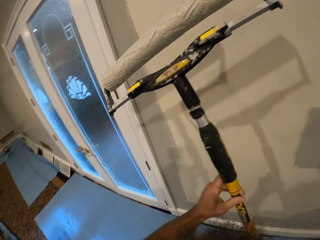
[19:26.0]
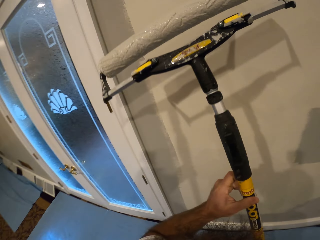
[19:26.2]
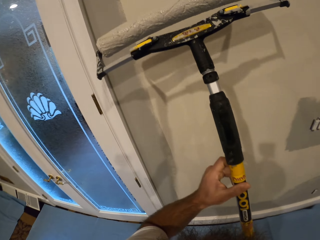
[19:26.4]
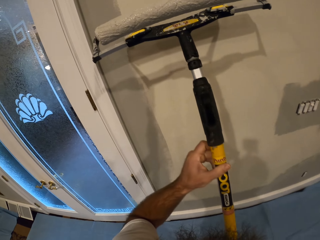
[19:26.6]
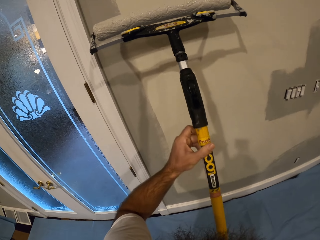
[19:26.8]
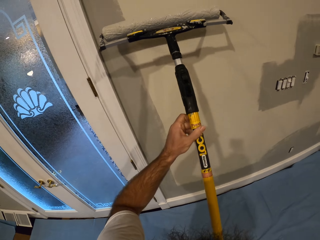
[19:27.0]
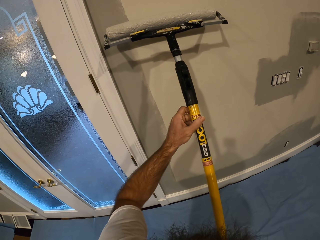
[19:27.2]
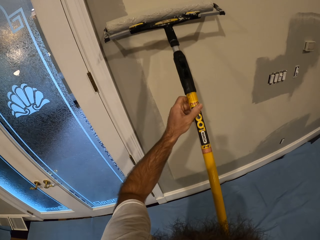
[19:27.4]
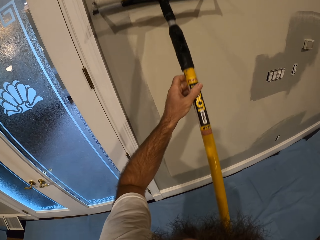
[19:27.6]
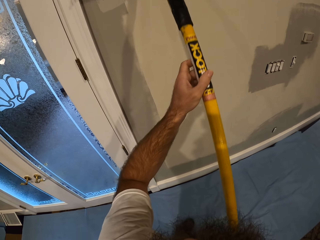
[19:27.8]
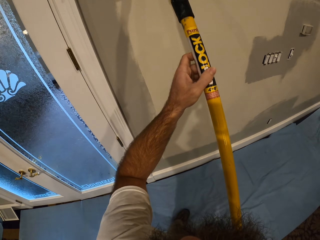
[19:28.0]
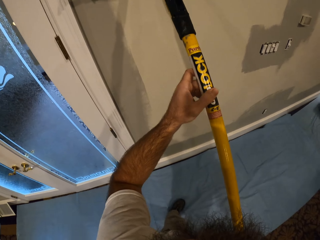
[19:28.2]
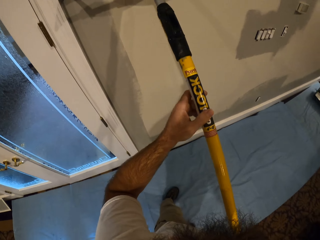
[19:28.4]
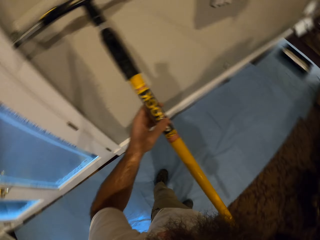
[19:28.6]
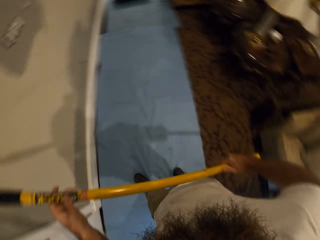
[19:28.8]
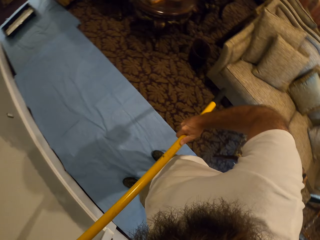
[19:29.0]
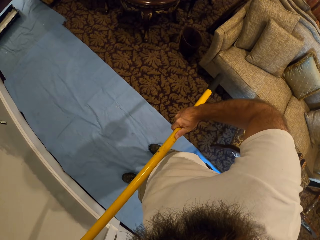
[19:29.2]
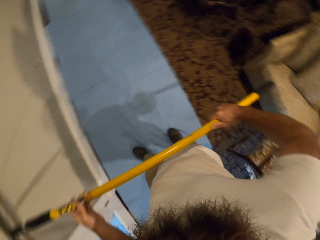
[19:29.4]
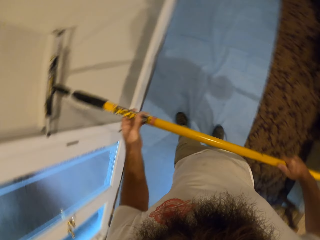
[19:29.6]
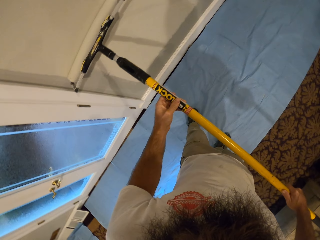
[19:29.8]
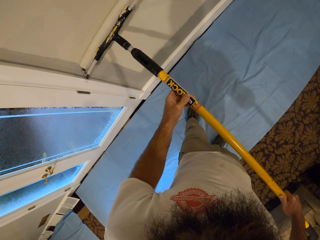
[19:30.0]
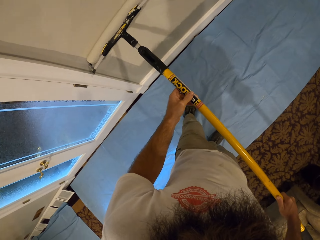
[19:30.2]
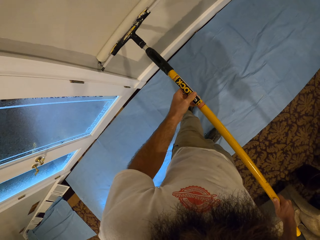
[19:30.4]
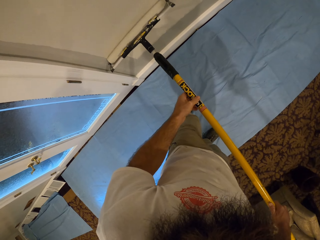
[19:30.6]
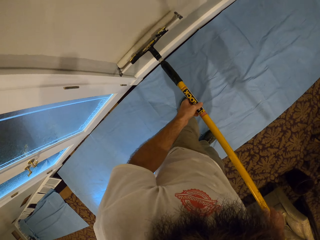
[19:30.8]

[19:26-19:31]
The camera wearer paints a wall with the paint roller in both hands.

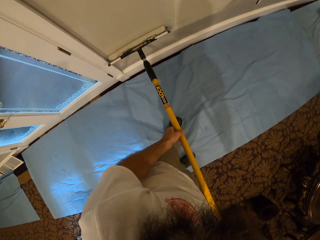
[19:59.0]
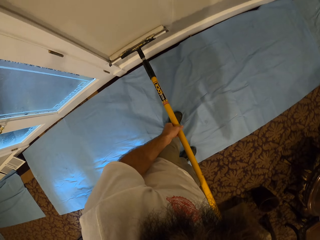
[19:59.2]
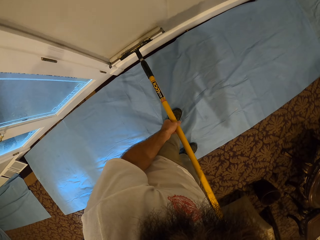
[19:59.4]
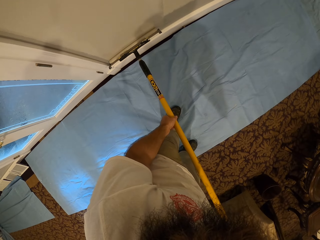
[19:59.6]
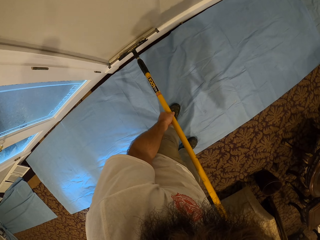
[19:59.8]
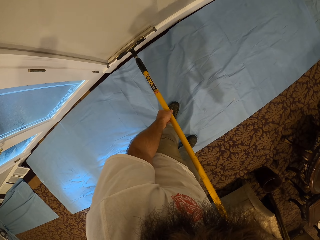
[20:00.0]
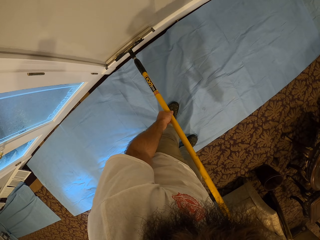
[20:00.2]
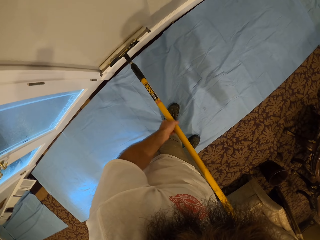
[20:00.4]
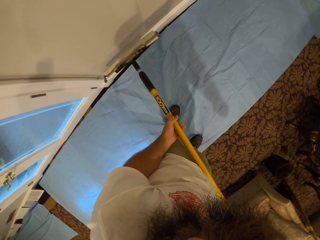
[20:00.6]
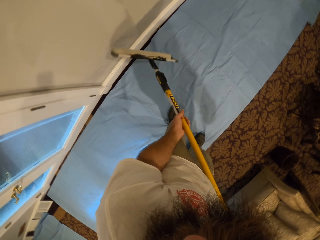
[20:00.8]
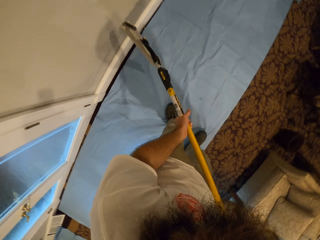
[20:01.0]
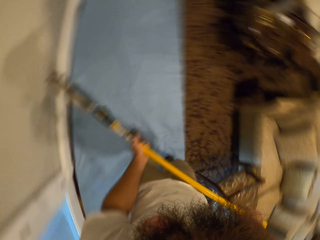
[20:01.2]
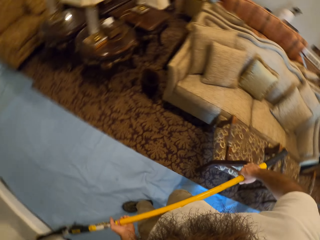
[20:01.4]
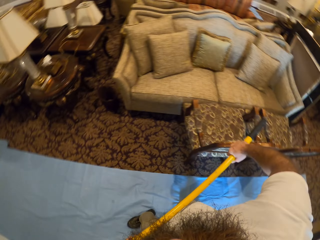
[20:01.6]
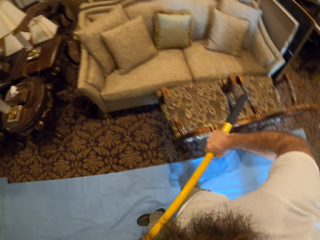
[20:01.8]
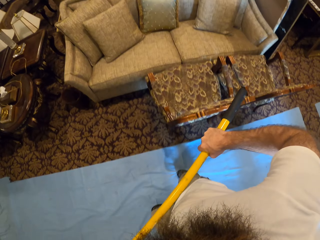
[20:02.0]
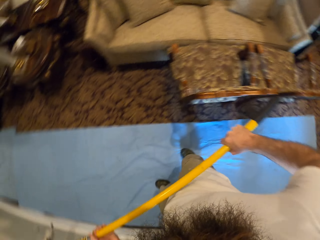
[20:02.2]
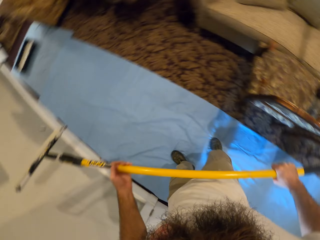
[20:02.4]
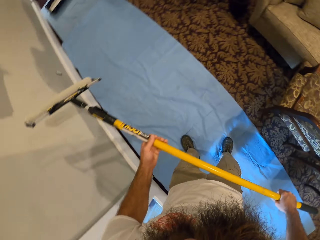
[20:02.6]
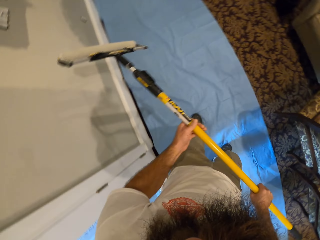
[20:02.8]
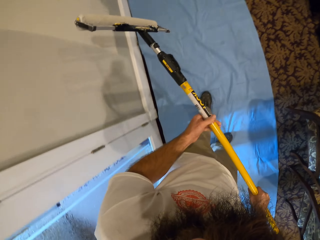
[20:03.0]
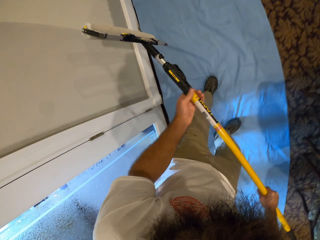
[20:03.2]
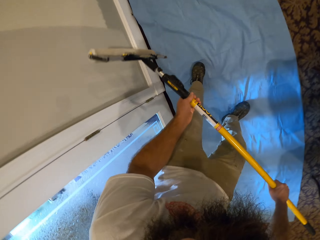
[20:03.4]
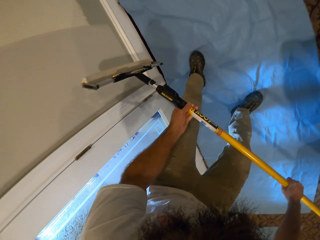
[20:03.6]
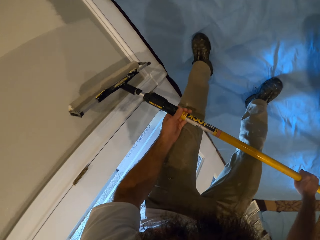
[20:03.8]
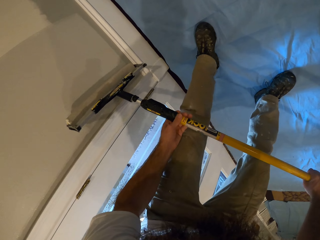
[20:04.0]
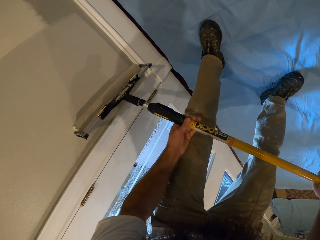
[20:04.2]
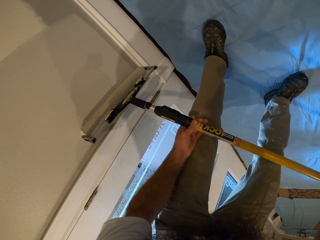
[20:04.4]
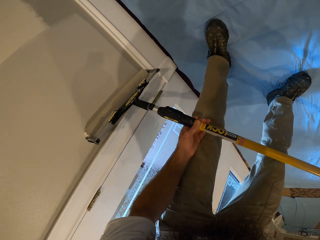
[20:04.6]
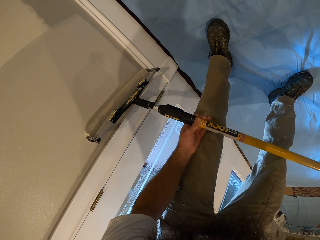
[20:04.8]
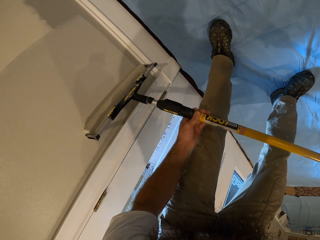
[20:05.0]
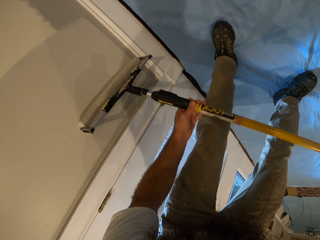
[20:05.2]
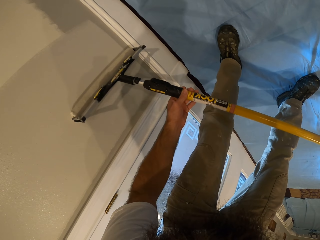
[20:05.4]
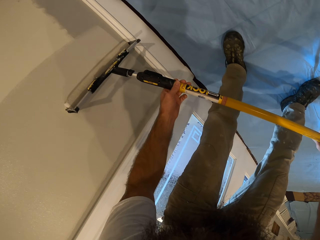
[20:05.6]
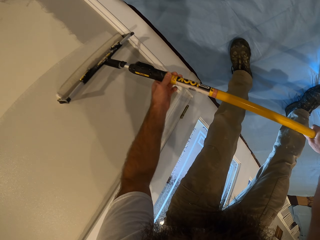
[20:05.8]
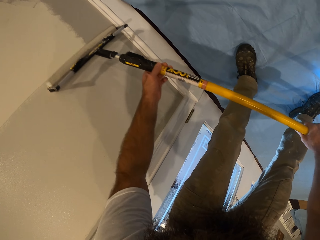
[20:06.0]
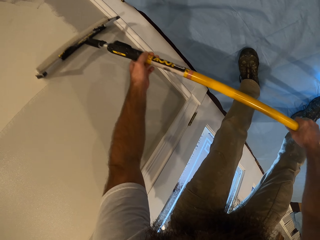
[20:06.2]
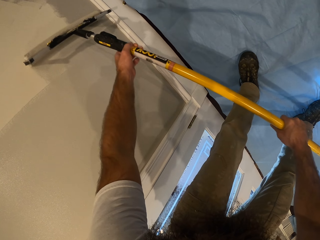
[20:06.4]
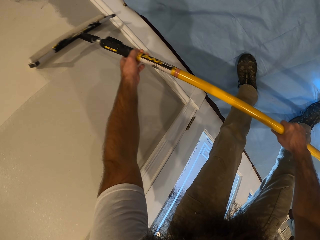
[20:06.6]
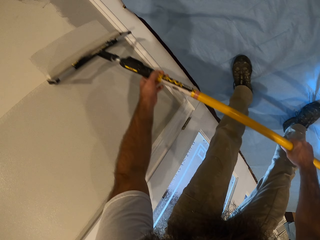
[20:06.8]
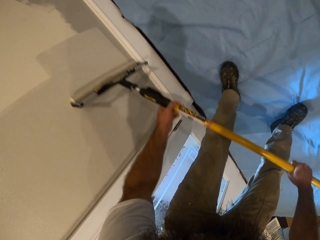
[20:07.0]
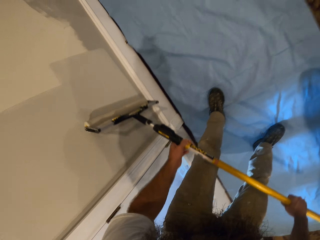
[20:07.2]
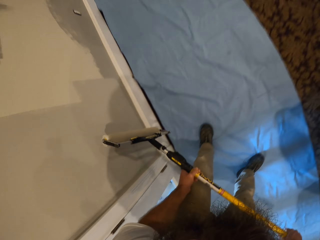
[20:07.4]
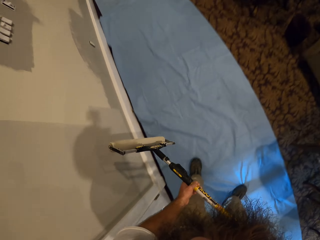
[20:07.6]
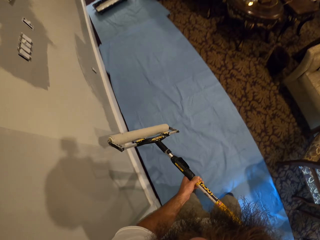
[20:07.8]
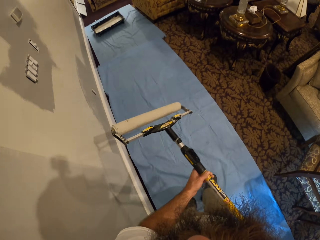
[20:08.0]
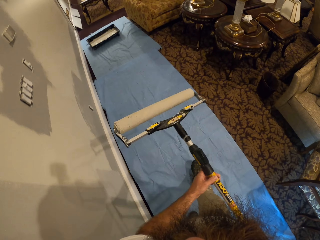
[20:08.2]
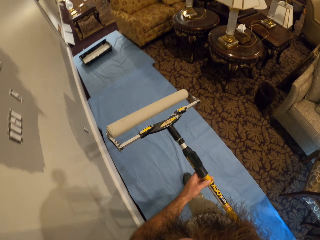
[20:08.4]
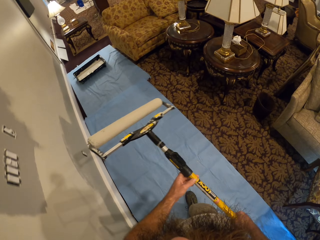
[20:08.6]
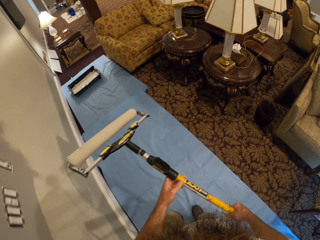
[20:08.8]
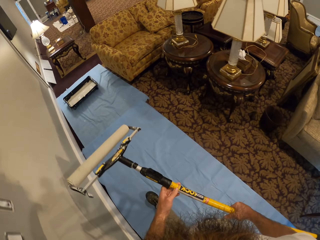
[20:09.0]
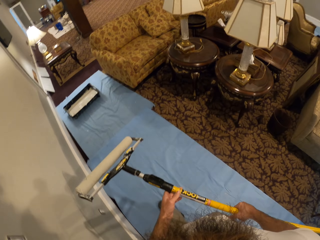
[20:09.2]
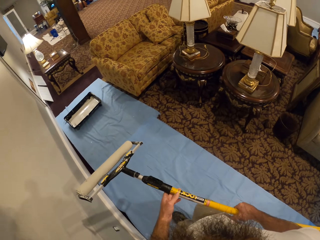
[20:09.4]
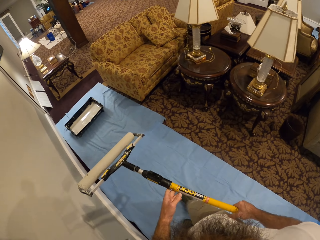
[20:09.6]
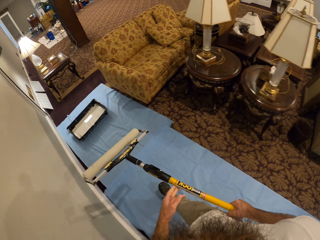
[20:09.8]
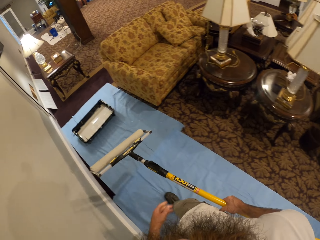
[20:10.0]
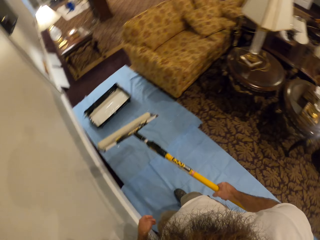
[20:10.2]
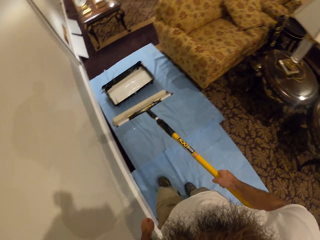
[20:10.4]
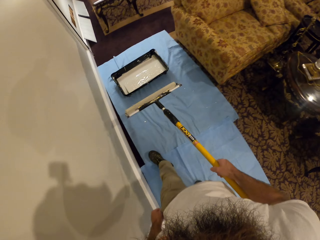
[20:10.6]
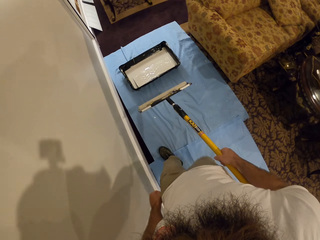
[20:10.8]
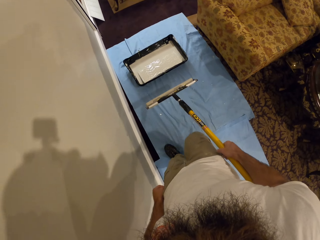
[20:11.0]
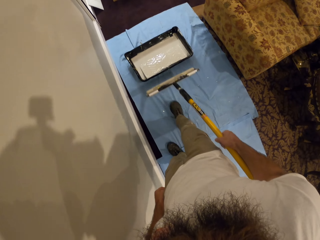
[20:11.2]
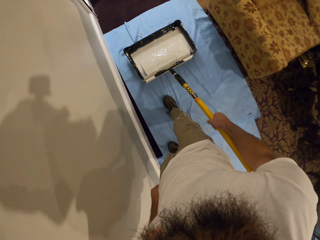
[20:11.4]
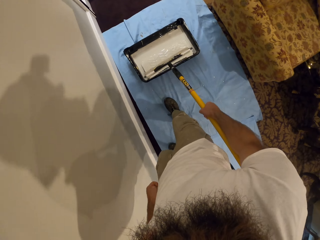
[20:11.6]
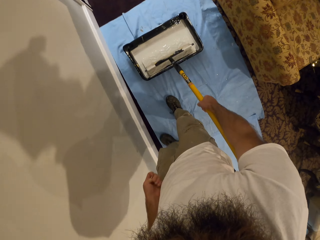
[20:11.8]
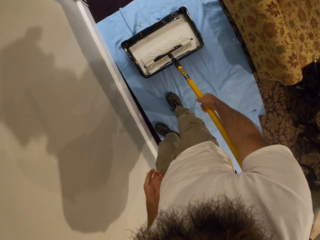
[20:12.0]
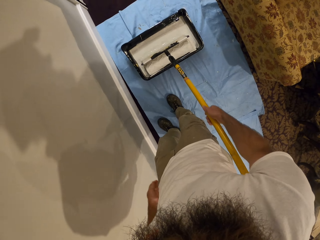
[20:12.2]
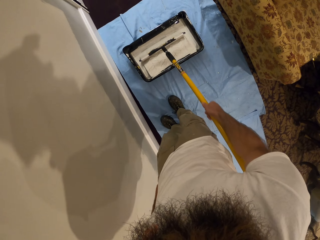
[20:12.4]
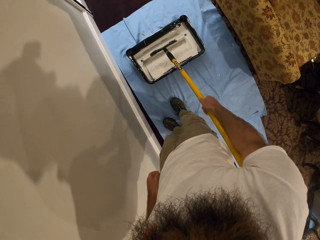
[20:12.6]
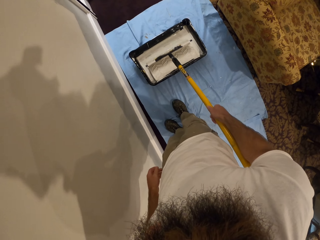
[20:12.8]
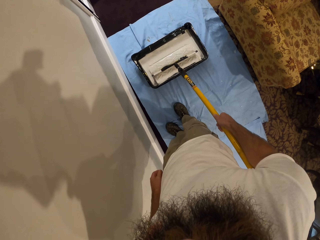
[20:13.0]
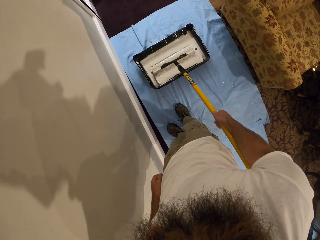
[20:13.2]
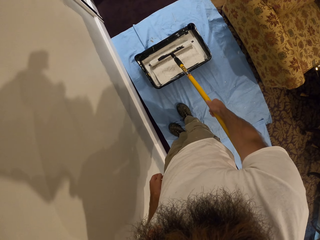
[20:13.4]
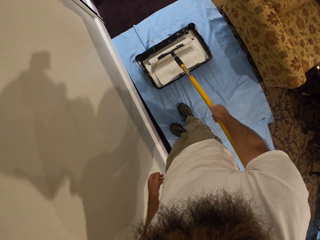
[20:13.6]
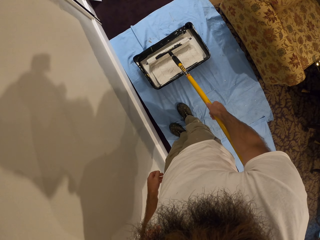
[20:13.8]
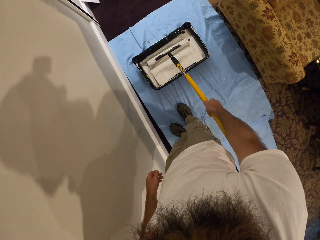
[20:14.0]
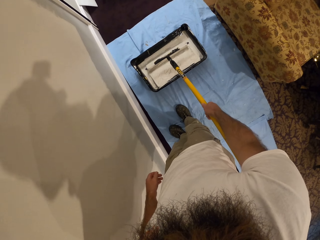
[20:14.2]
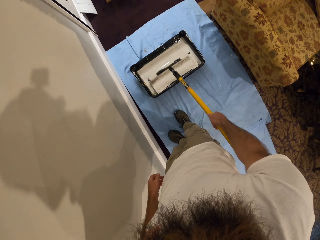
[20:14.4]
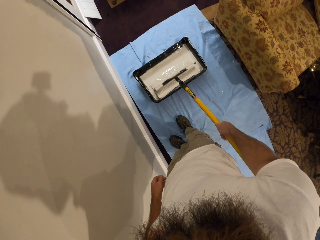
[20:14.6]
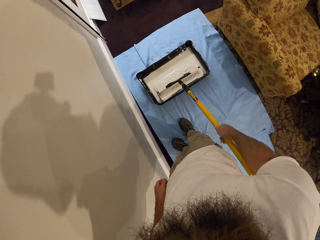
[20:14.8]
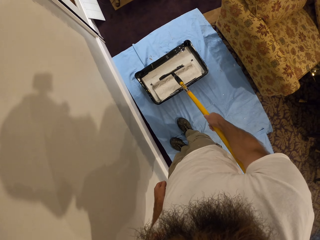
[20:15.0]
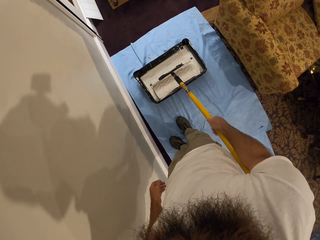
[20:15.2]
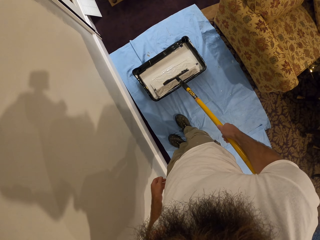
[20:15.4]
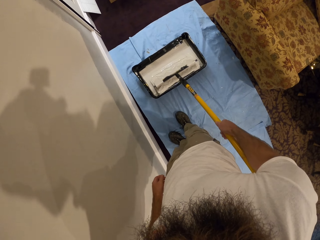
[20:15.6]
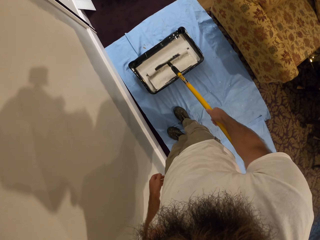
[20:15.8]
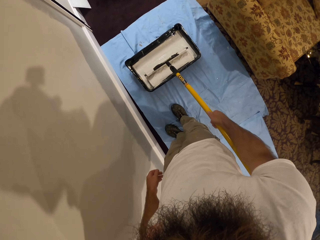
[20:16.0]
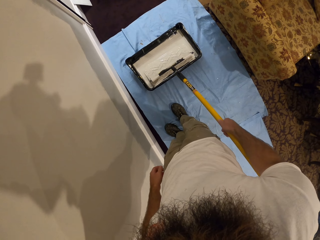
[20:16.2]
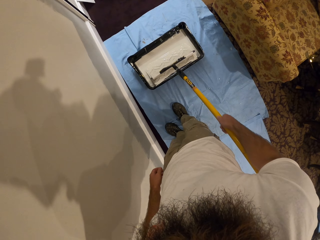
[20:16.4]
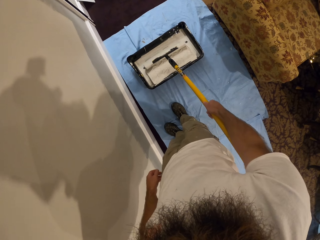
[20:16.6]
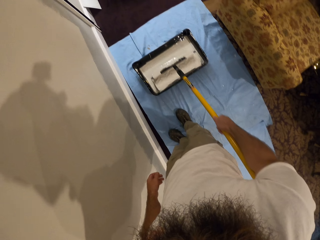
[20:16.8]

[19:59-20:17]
The camera wearer turns the roller. He paints the wall with the roller. He moves with the roller to the paint tray. He rolls the paint roller in his right hand in the bowl of paint.
